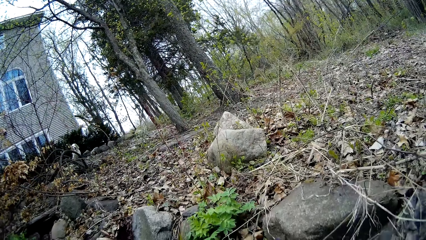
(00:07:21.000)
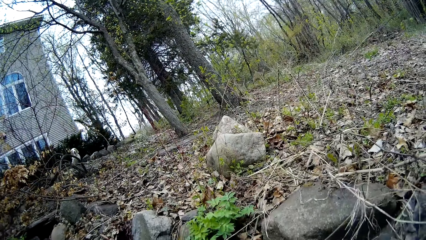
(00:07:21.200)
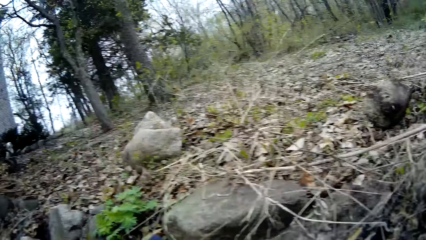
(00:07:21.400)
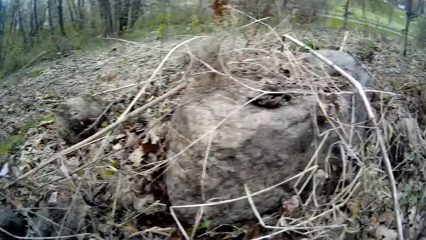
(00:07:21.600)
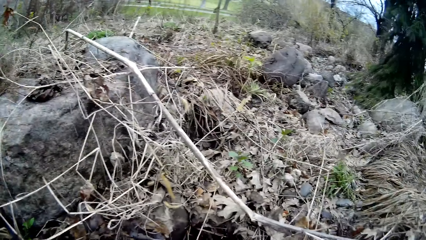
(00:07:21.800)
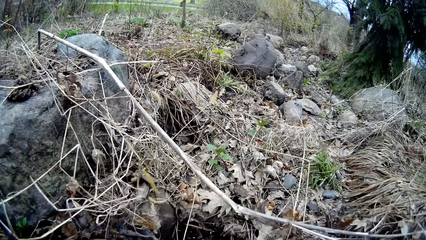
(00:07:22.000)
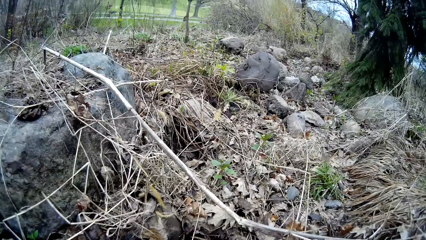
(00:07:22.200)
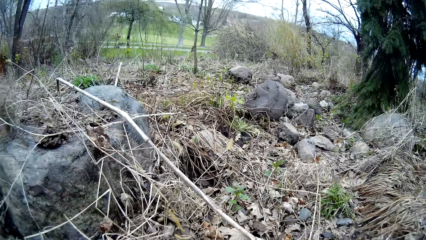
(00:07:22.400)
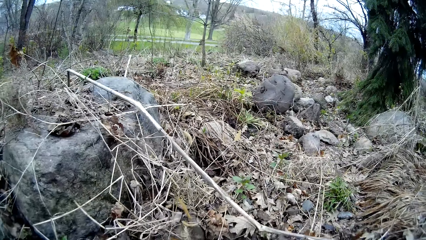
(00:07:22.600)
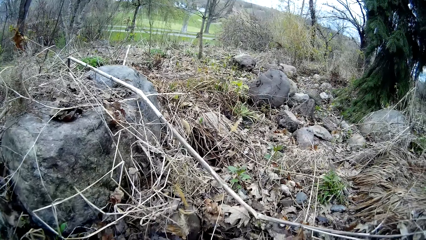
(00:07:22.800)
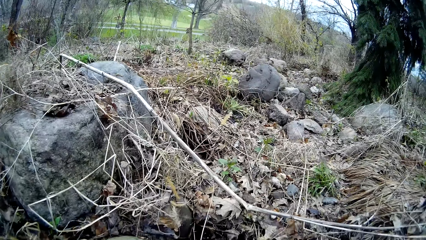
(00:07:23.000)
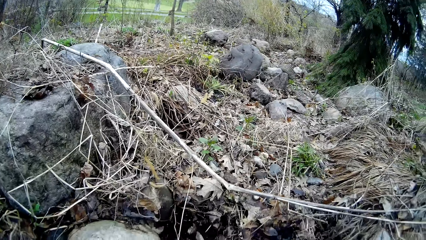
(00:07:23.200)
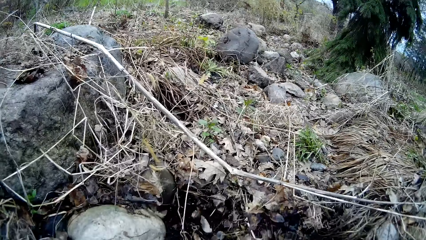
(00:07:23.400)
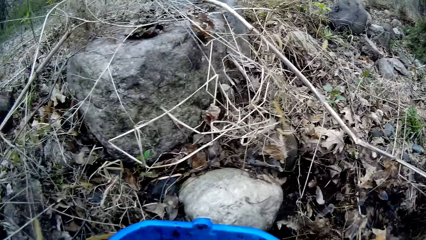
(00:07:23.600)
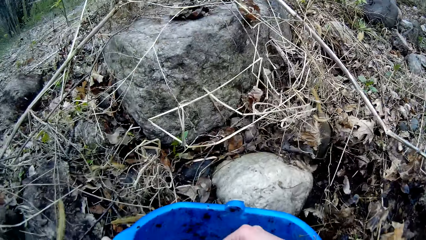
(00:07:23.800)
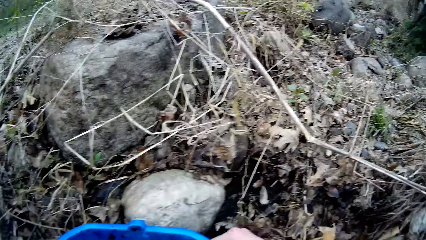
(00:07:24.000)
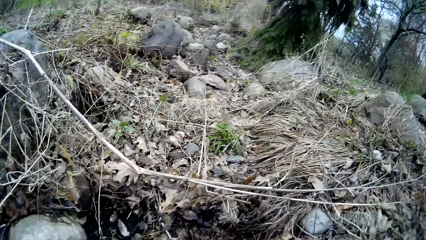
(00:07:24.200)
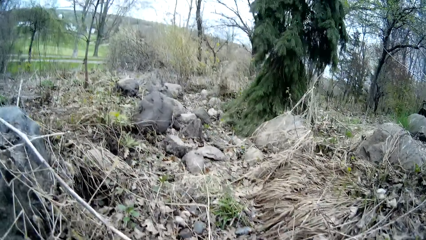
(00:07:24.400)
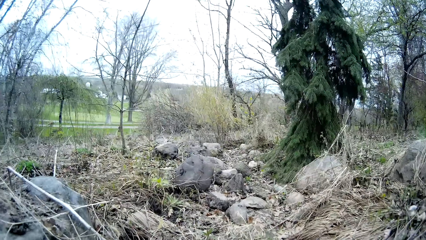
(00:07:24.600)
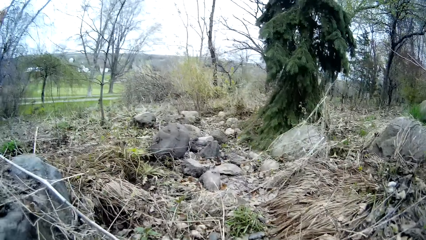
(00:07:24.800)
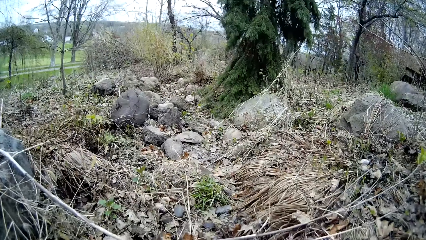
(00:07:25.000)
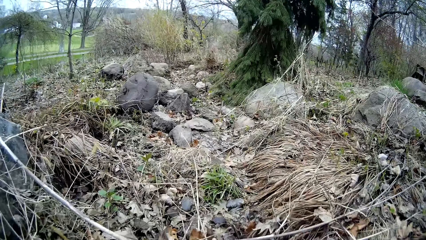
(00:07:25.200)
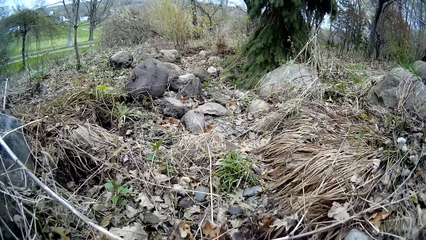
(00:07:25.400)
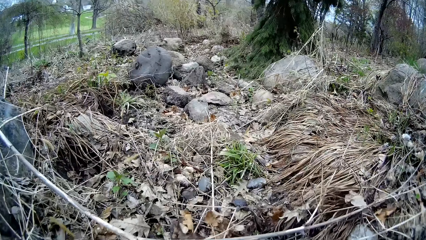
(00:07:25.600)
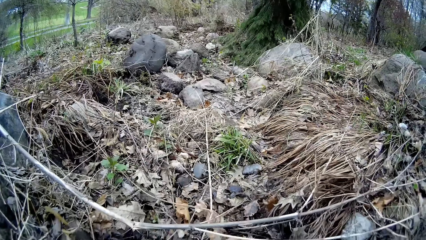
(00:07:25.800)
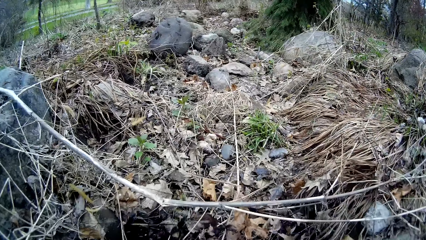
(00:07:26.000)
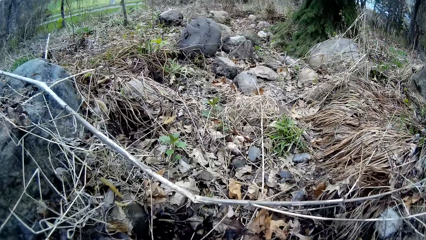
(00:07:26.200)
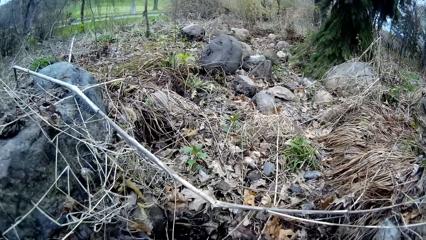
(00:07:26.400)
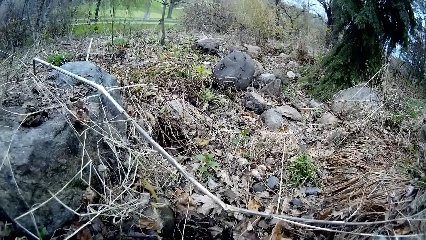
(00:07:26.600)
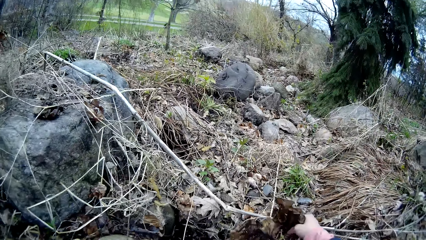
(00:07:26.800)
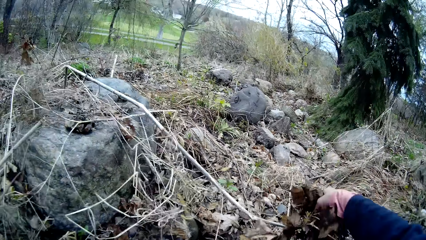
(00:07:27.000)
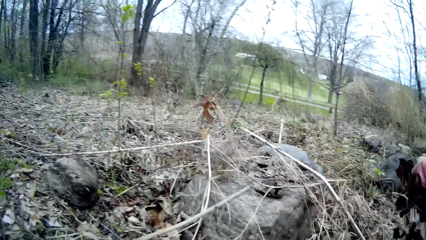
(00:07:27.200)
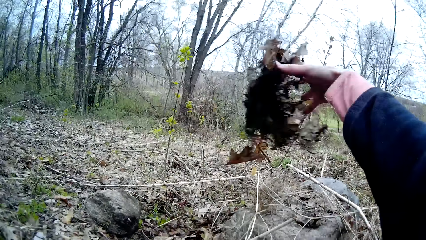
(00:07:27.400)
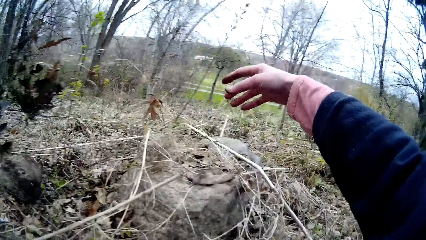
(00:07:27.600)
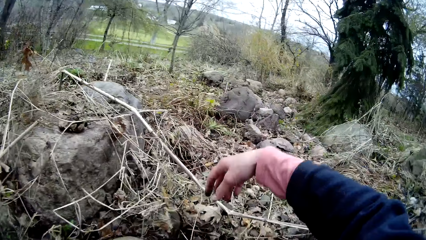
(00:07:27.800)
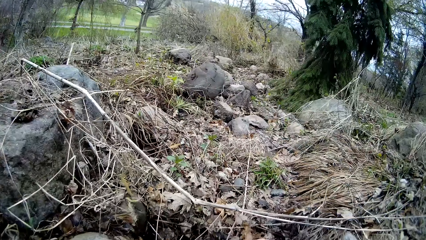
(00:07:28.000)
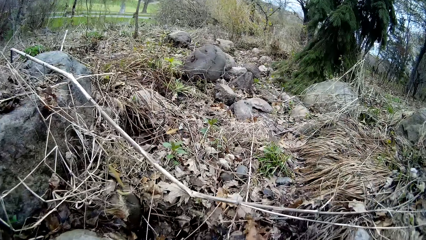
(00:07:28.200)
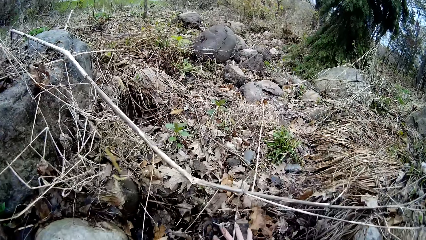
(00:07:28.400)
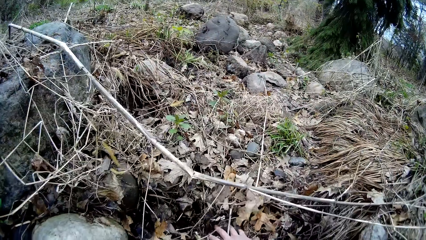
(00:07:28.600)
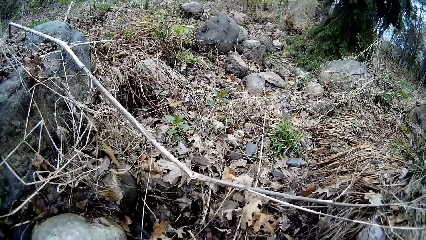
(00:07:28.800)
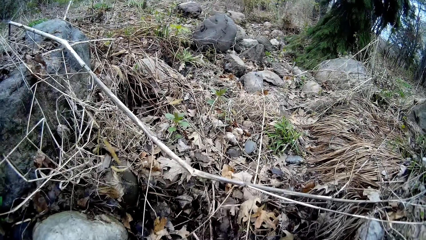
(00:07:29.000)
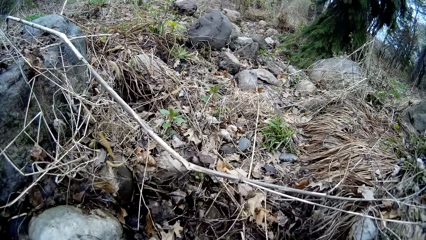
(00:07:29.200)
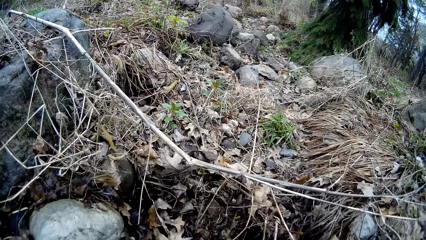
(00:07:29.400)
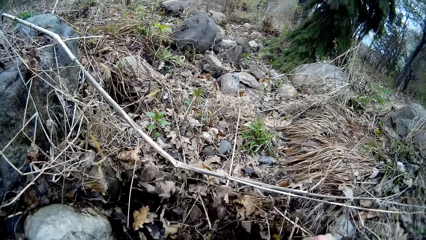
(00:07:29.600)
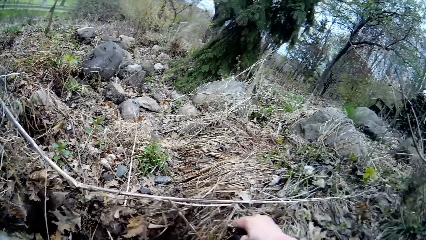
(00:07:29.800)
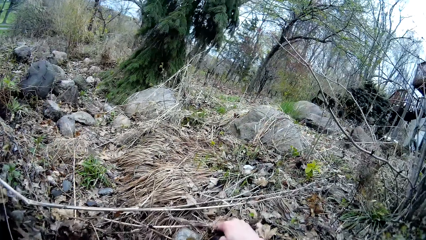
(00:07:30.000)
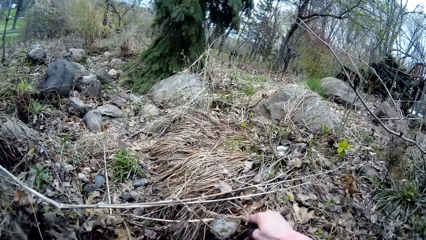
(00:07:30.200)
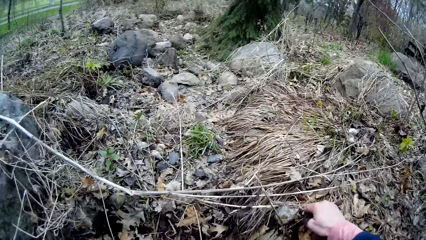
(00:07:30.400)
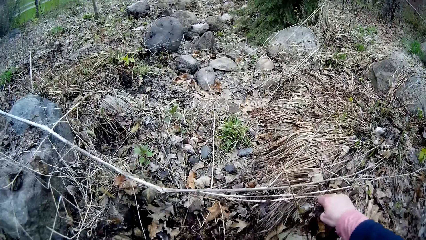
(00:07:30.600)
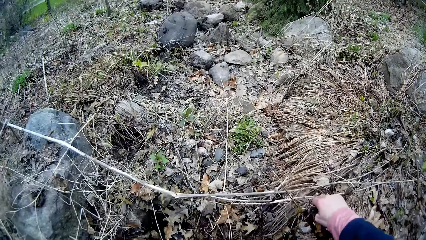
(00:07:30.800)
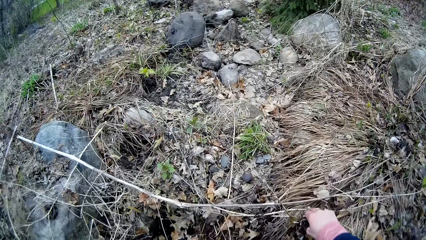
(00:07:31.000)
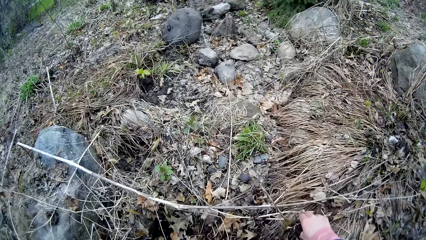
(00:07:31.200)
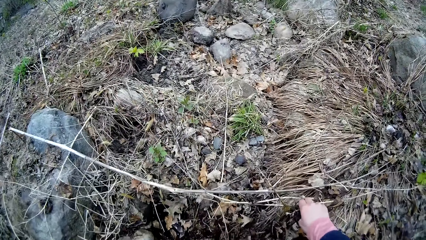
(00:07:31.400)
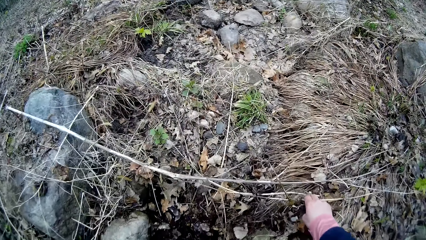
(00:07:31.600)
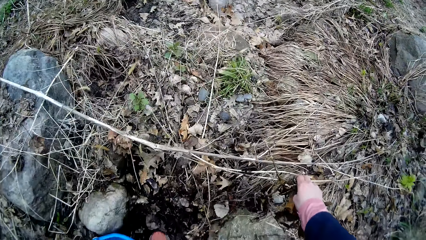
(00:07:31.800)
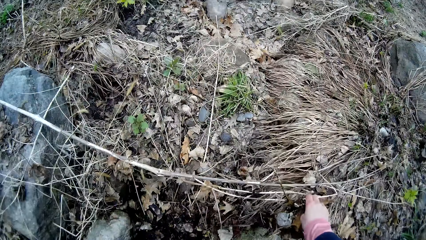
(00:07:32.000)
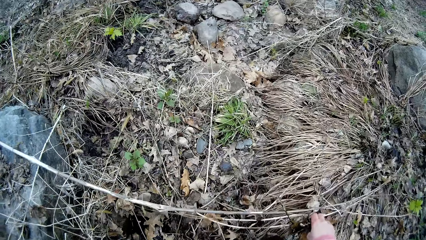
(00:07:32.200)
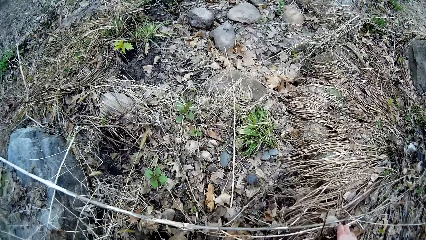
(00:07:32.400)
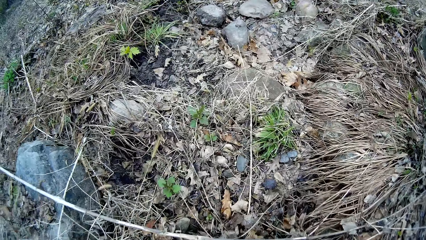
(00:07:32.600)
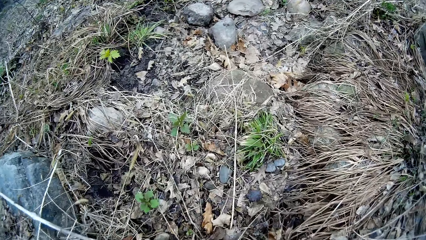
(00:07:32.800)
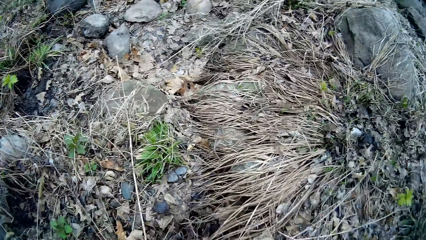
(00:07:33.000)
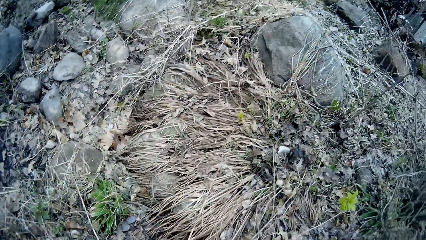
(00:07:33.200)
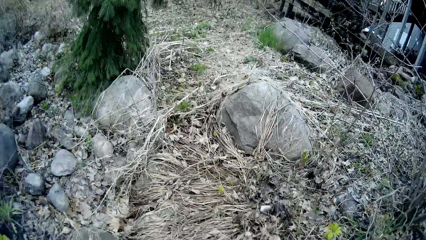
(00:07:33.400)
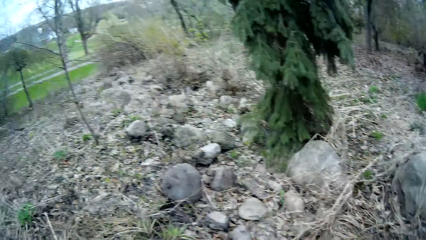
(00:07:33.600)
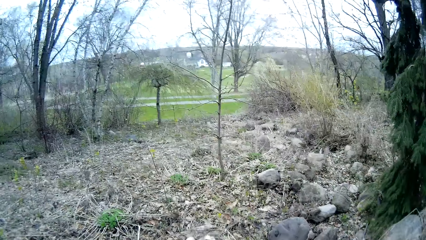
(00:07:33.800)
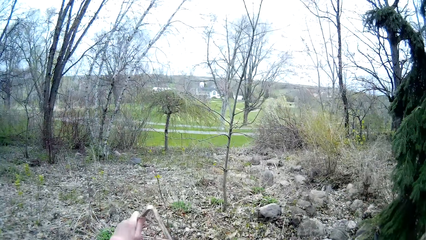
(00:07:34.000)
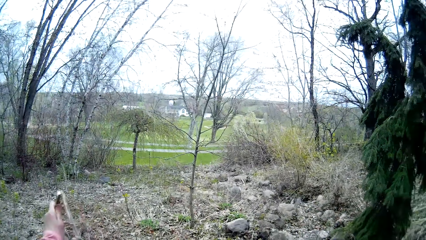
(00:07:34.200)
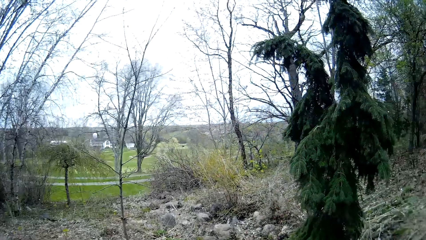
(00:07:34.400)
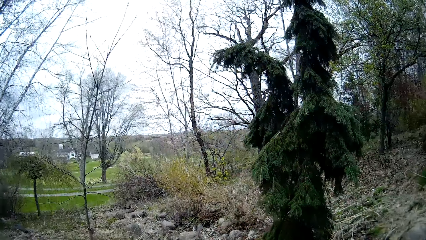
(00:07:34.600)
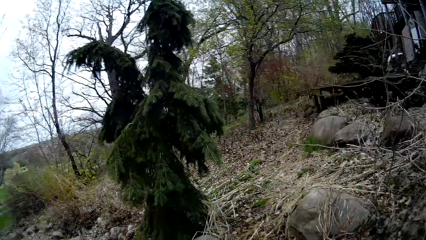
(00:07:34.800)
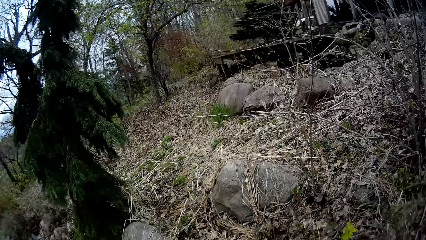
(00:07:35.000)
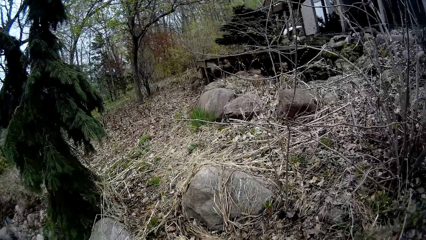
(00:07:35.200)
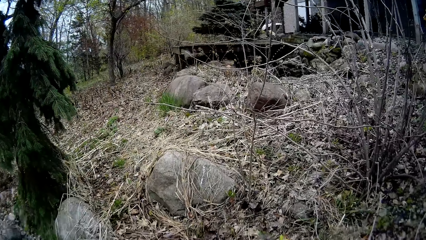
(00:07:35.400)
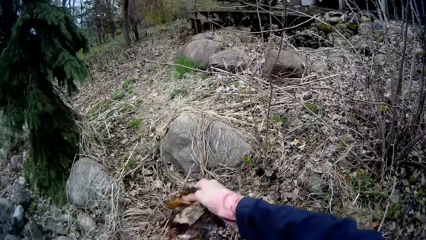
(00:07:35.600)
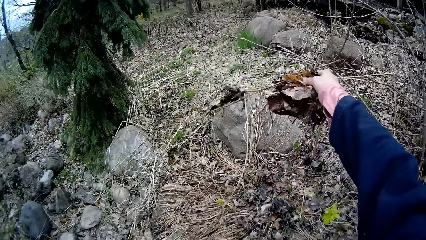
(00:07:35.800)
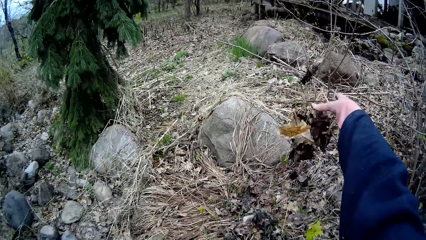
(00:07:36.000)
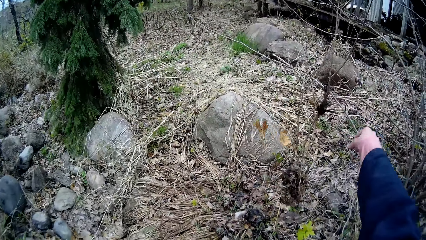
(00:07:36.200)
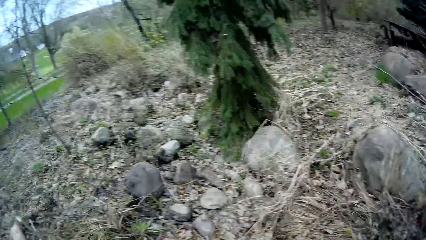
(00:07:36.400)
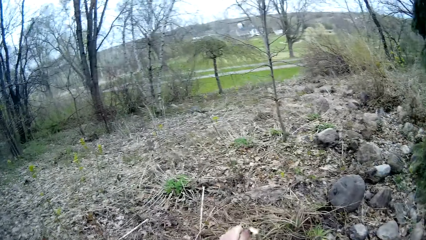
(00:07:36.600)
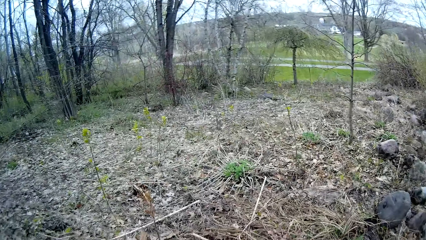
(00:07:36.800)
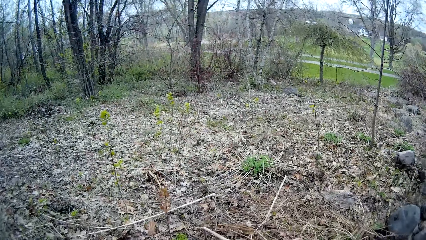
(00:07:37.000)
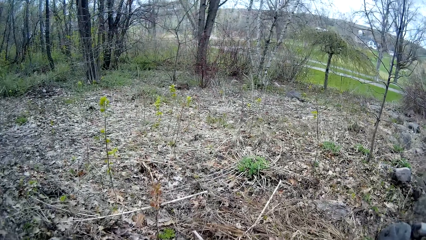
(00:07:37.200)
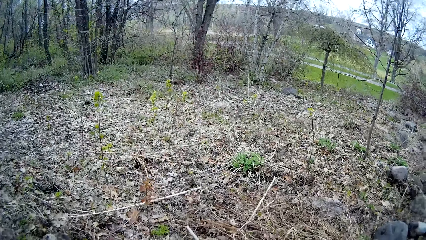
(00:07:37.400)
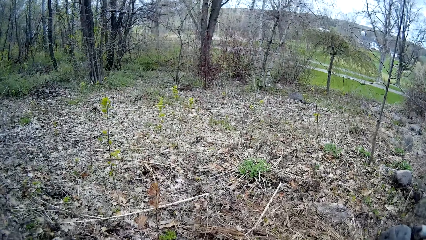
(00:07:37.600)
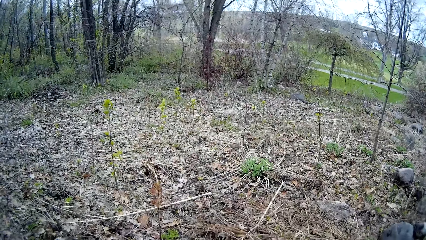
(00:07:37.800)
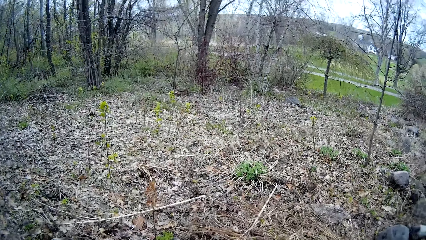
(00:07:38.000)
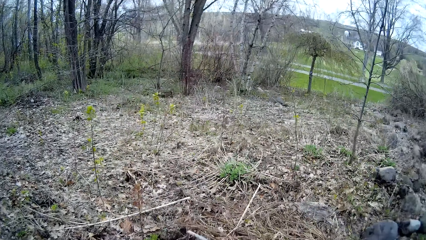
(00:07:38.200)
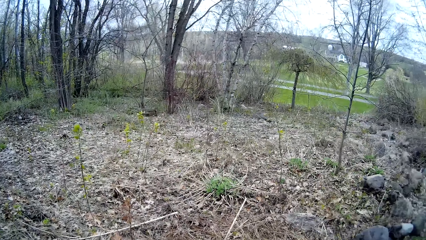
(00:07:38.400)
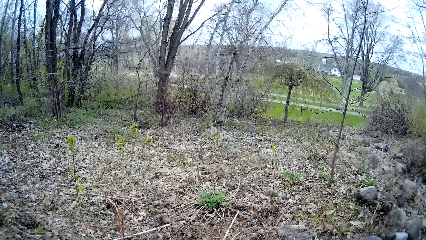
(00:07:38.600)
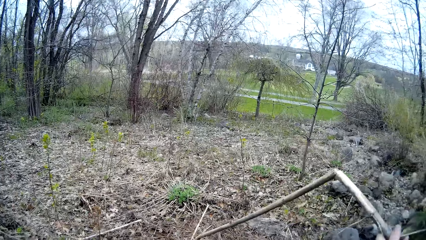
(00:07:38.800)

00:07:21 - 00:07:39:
The camera wearer looks around. They drop the rock on the bucket. They search through the leaves. They toss a dry leaf. They throw away weeds from the ground with both hands. They search through the leaves. They toss dry leaves.
